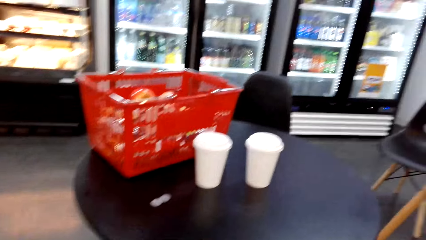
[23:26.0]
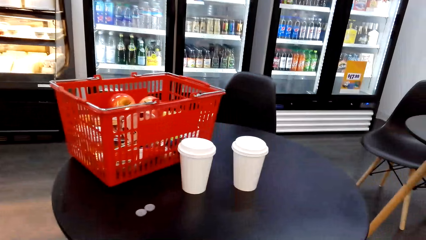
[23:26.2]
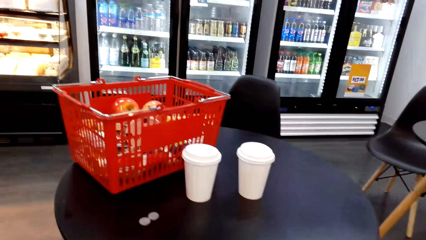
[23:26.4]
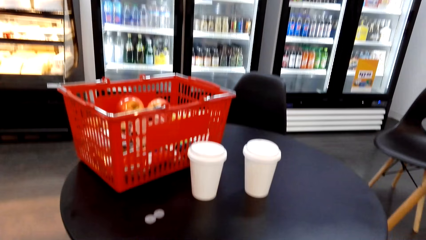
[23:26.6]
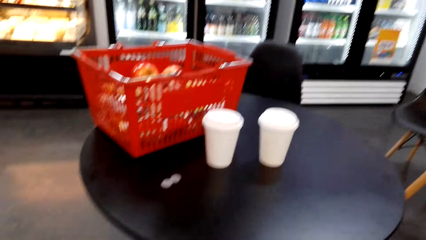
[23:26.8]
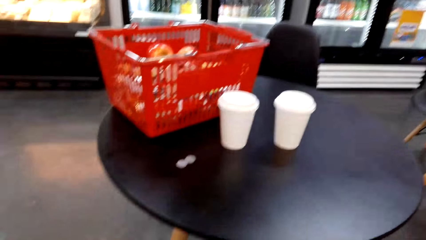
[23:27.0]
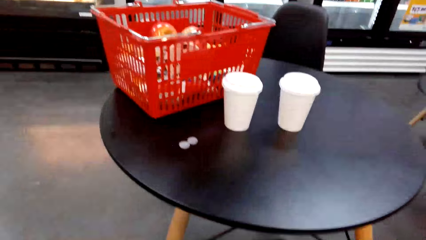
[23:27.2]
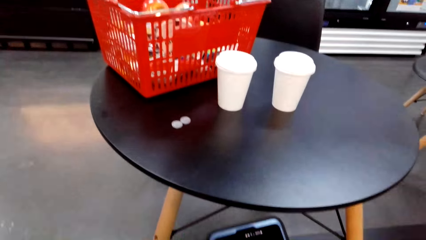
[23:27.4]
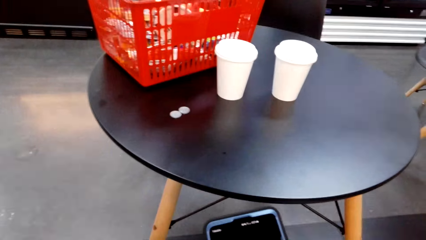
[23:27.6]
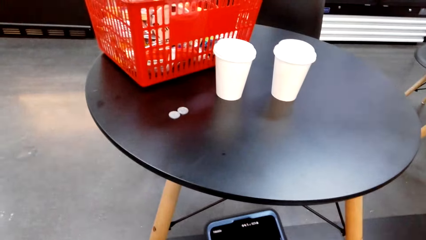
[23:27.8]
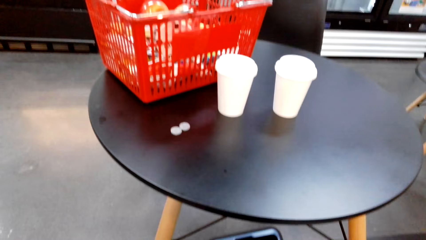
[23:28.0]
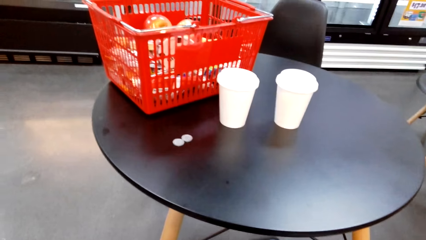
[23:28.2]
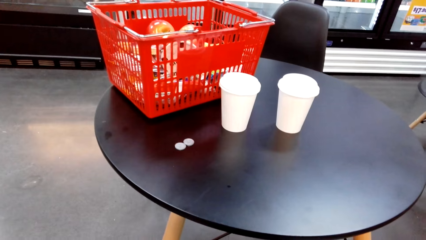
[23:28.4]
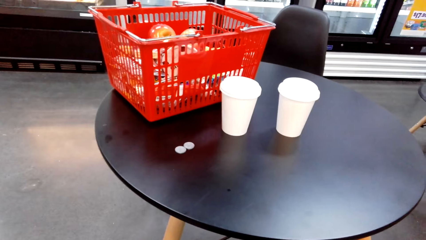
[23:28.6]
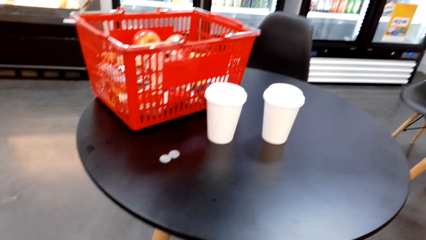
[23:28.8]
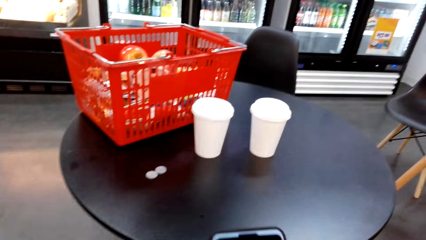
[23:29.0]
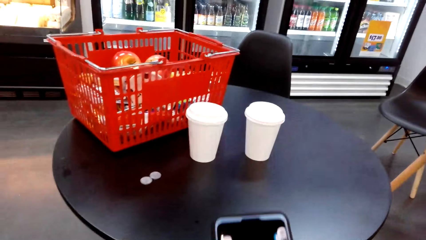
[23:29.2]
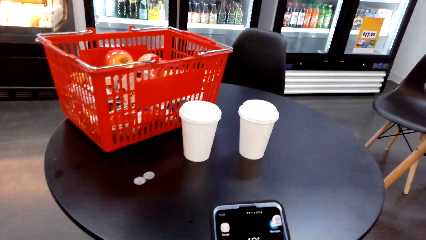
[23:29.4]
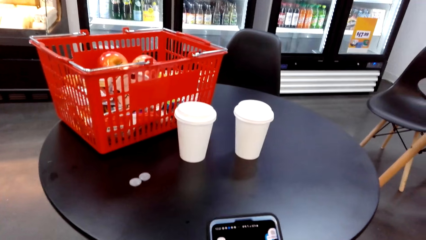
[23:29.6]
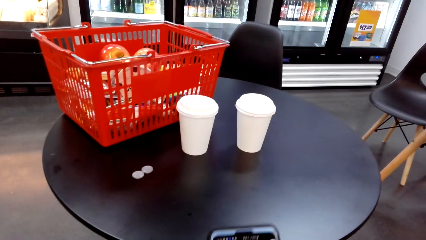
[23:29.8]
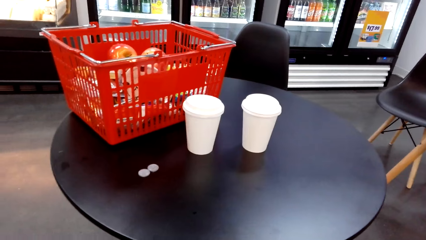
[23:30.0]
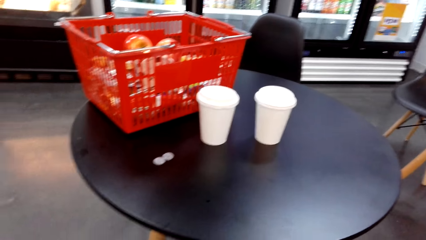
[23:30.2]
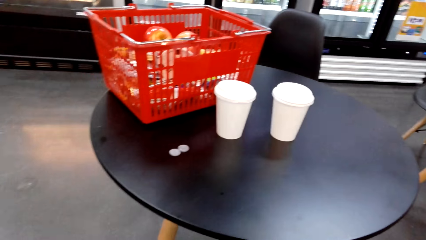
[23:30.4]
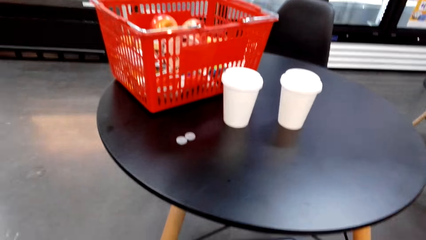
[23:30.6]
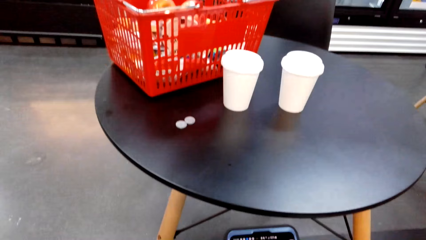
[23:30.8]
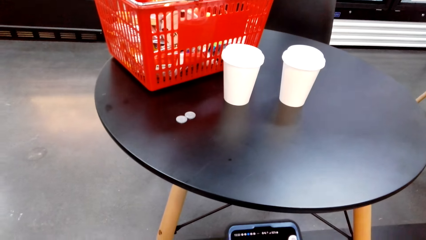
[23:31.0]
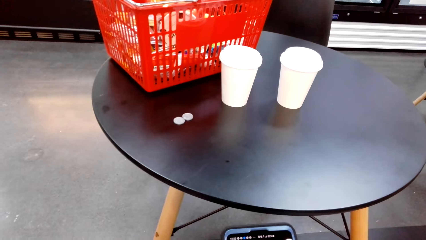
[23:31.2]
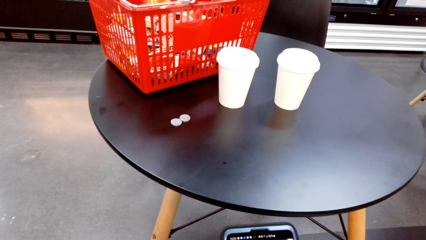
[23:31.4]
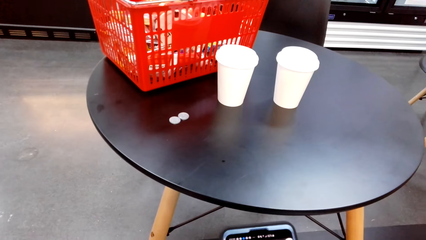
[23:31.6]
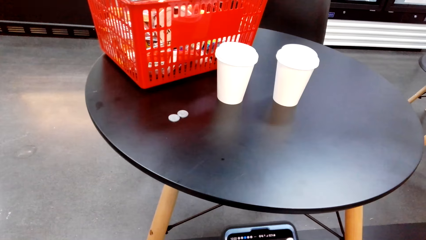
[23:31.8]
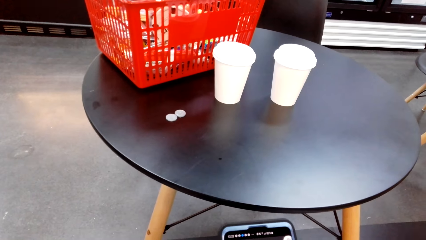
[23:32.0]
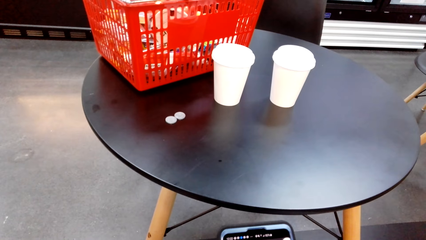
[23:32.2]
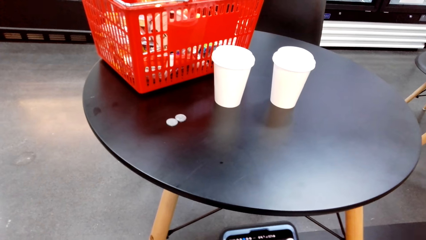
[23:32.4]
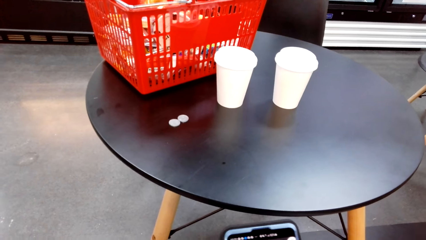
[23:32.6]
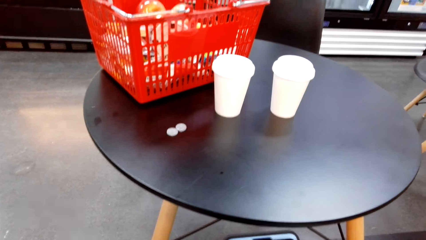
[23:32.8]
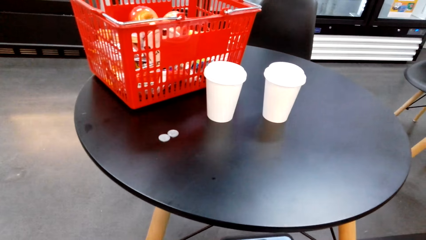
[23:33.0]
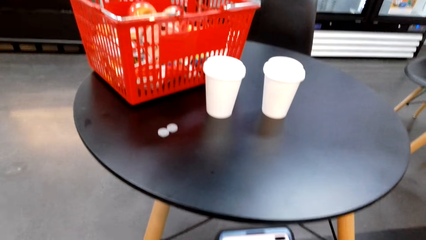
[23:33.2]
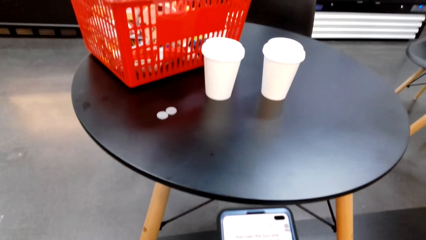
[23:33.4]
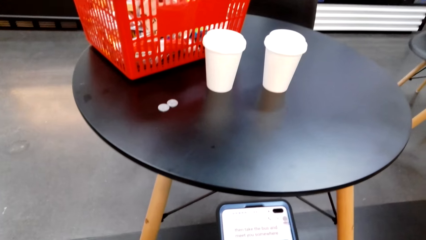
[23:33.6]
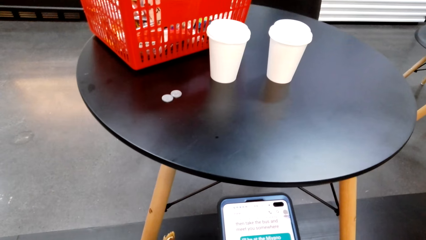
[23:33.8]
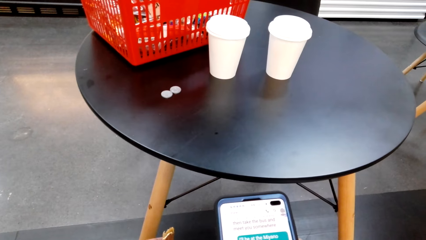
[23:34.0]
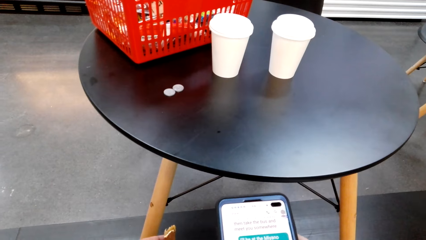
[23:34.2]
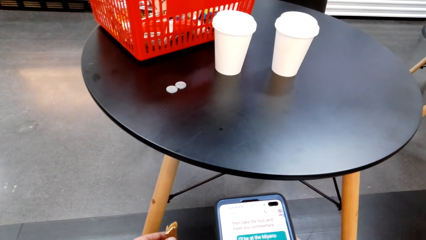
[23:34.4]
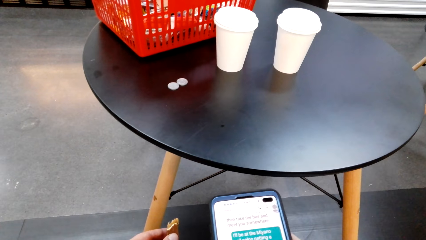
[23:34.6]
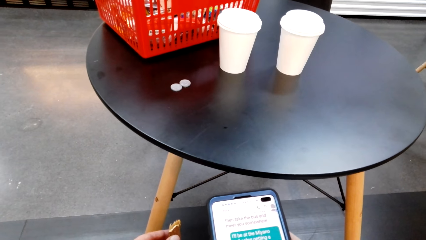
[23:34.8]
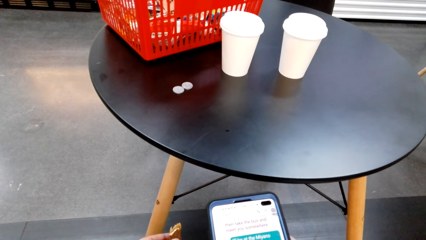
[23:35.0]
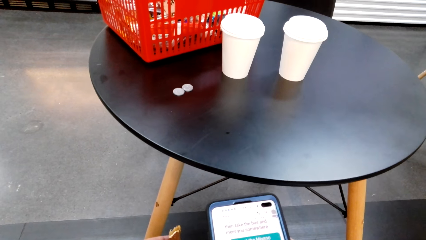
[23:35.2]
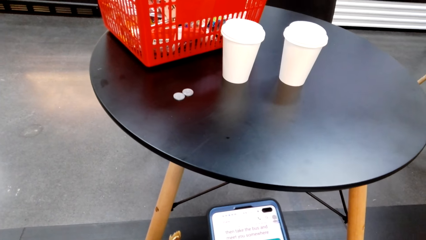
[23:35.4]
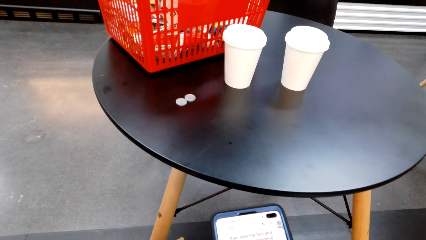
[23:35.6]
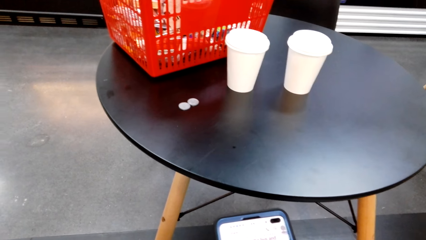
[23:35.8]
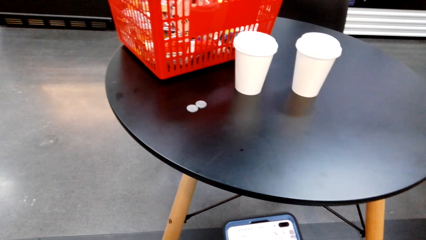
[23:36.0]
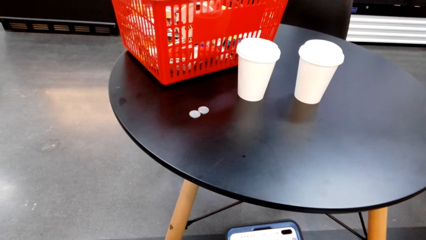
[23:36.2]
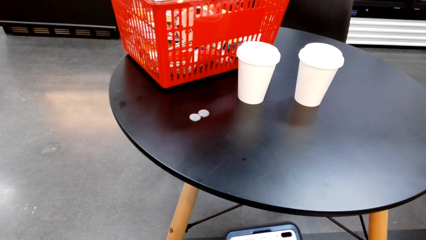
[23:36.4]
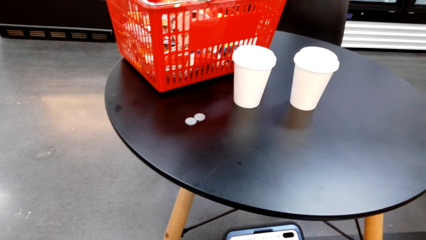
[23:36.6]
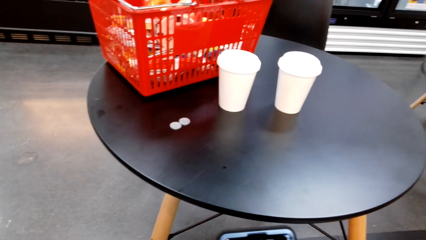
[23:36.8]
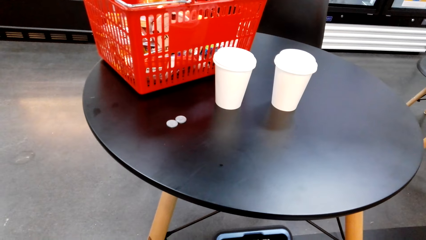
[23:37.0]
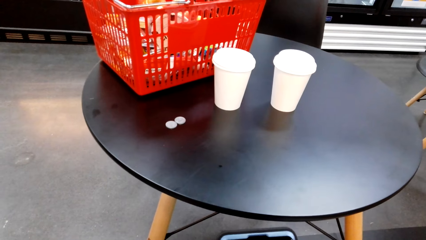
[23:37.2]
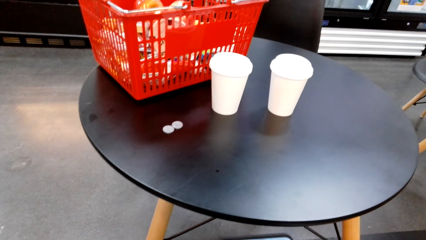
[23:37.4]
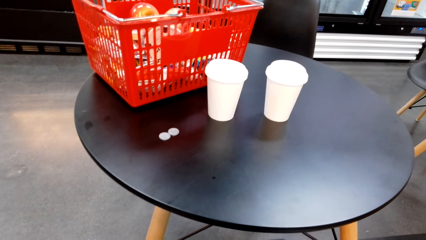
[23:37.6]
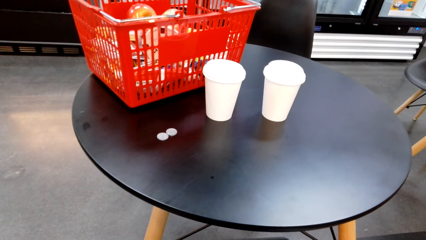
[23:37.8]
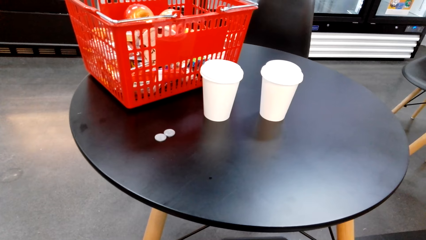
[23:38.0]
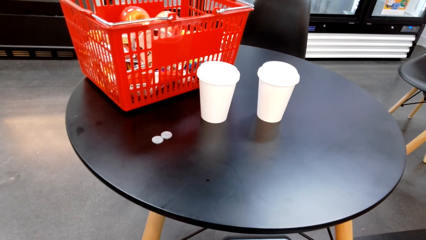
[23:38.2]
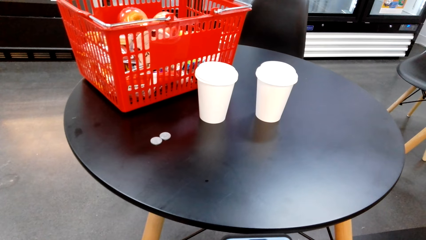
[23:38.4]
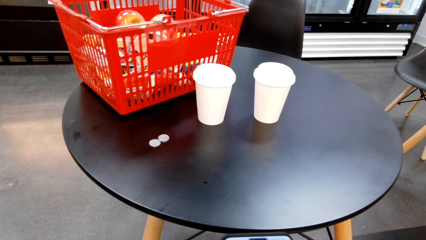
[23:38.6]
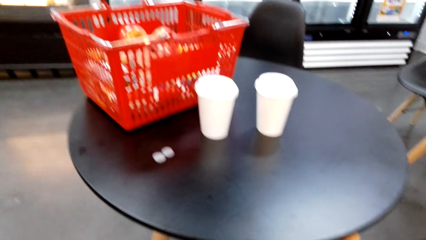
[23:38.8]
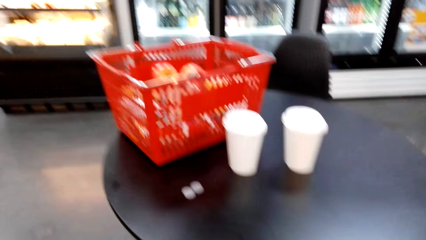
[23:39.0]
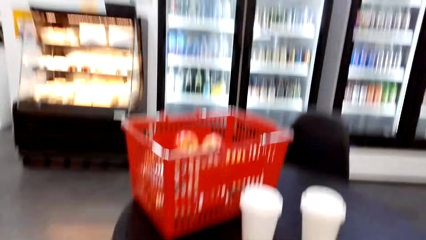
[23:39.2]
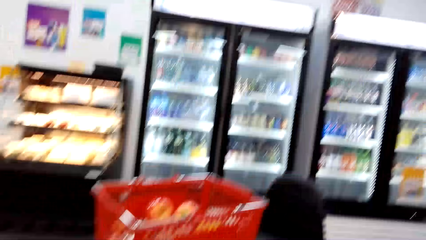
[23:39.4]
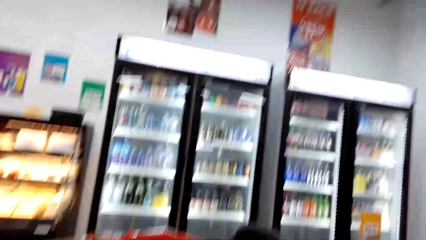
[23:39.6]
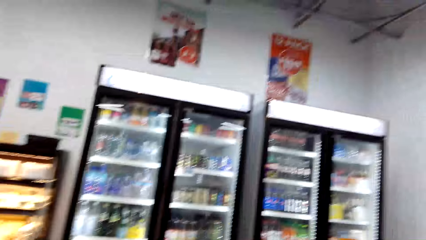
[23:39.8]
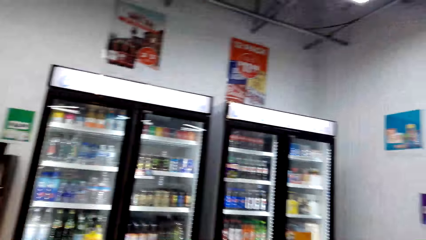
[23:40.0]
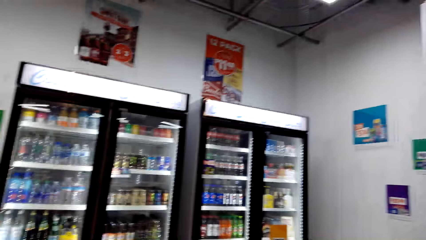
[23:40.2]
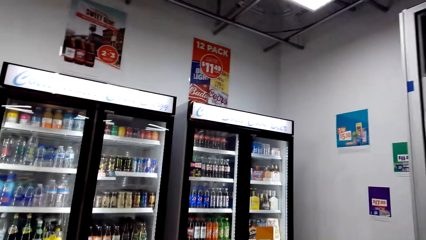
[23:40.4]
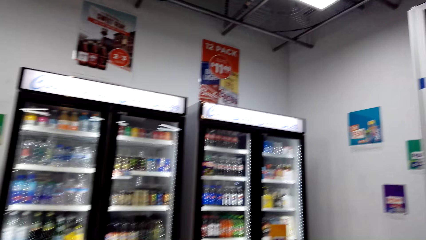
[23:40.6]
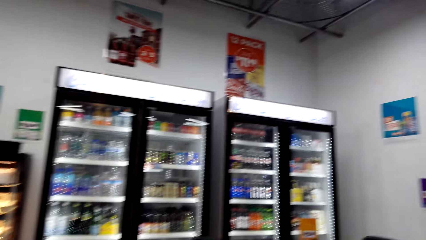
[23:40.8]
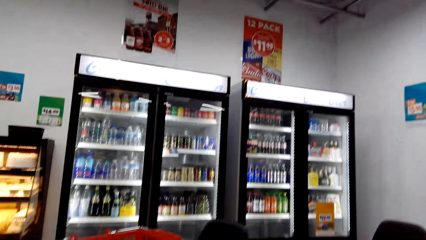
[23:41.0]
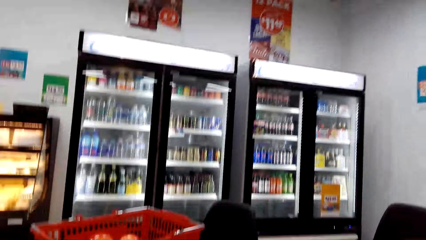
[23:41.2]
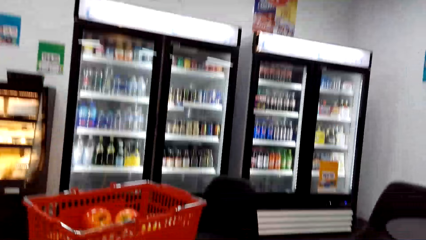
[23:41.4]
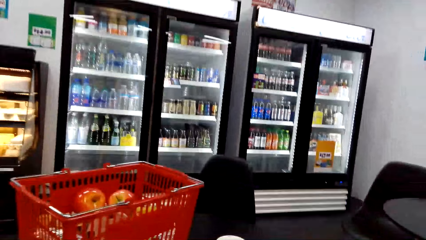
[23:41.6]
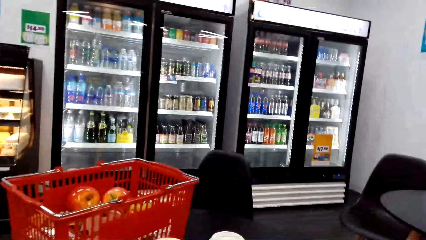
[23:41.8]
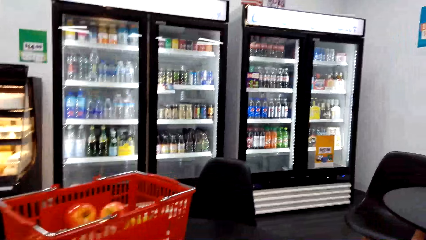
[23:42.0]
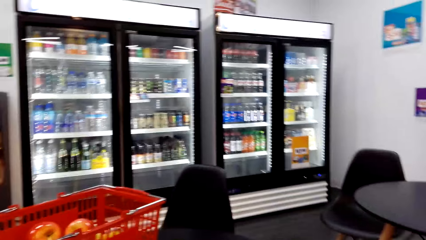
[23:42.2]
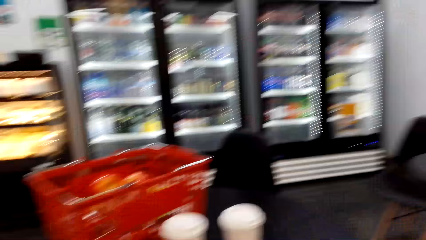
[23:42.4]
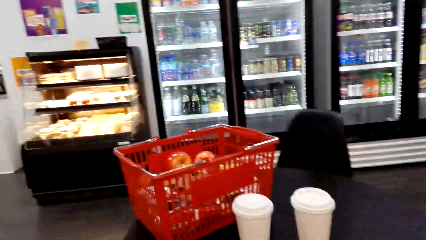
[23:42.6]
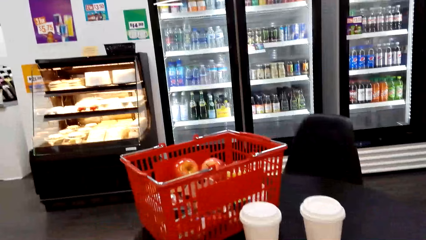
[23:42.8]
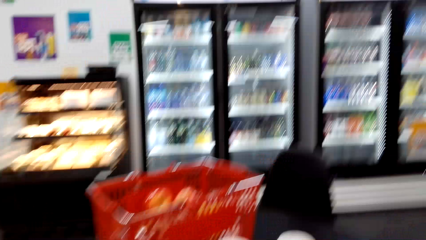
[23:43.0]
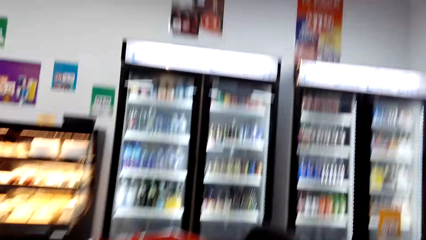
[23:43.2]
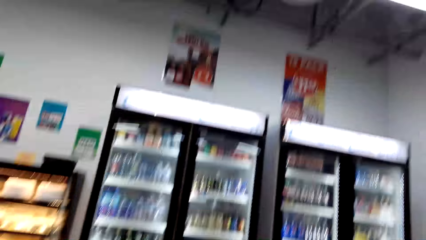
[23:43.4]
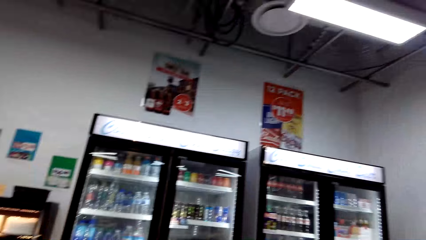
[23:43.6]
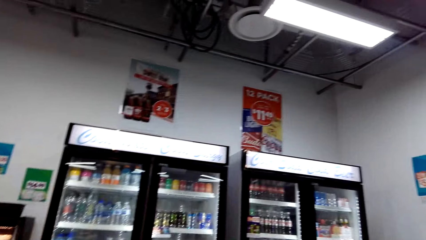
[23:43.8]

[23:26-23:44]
The camera wearer scrolls through the phone. They look around.
